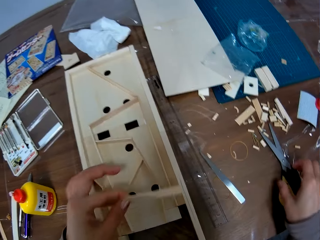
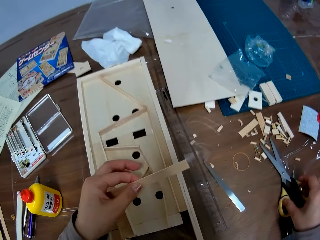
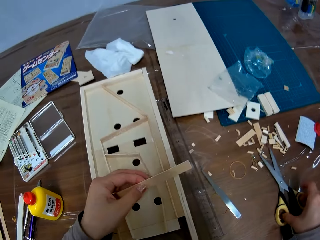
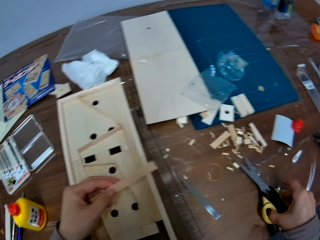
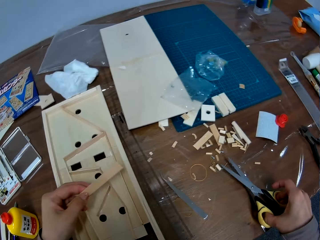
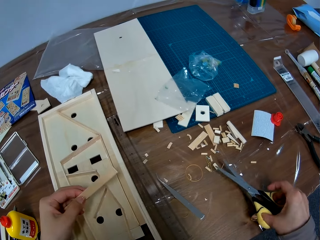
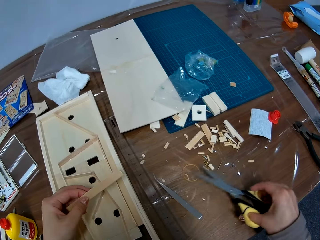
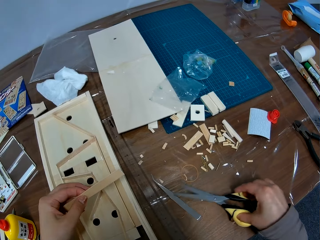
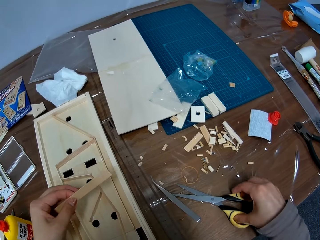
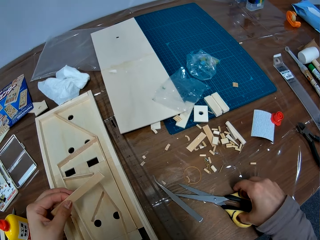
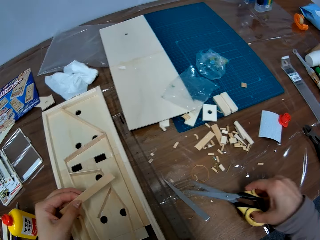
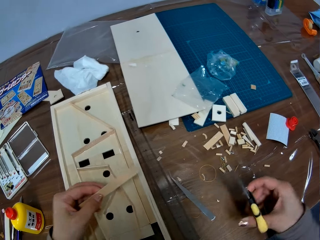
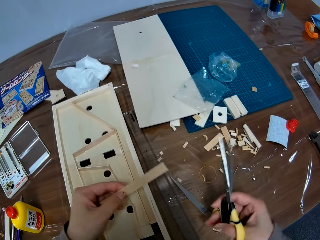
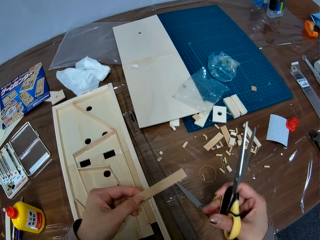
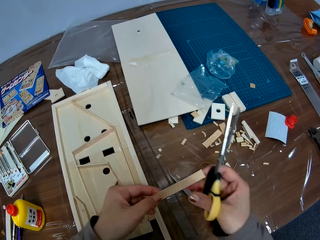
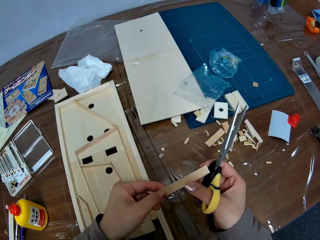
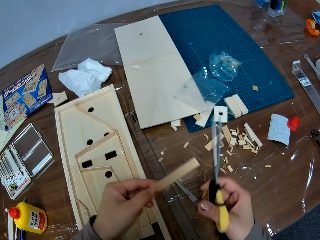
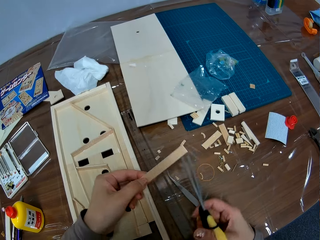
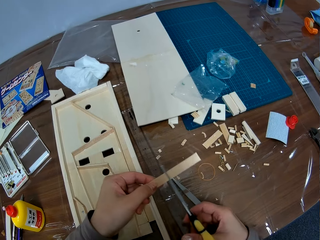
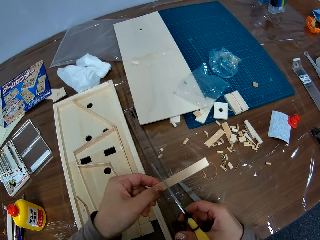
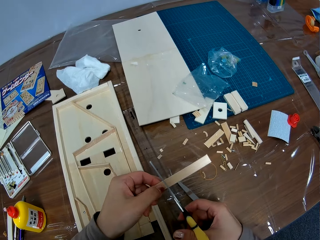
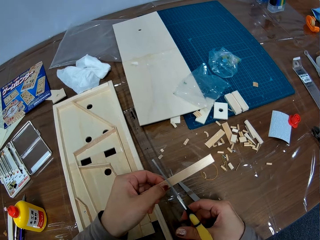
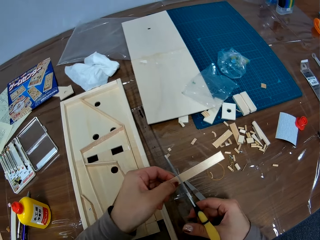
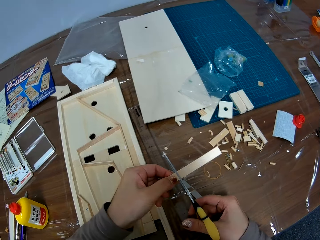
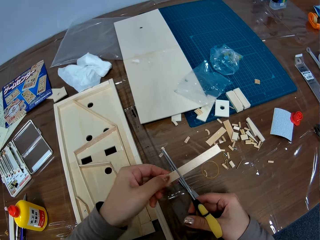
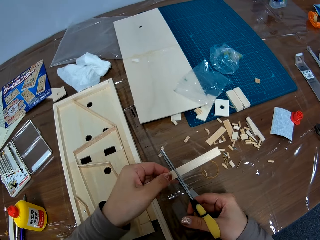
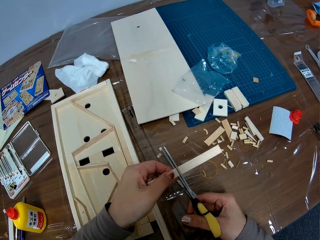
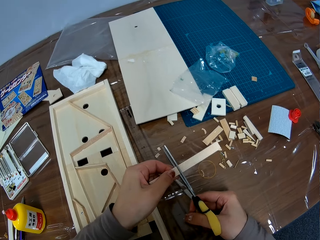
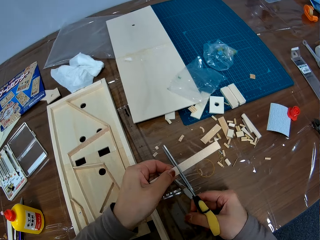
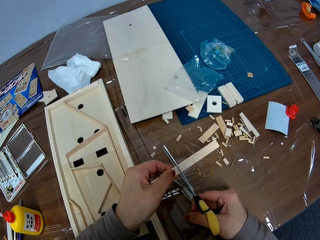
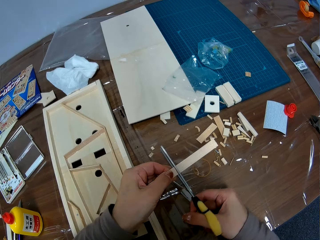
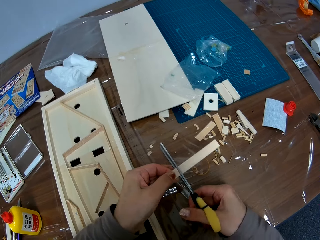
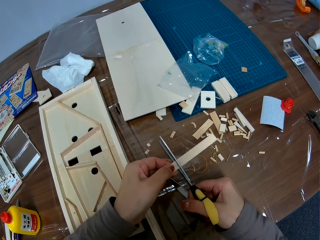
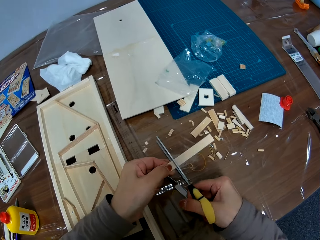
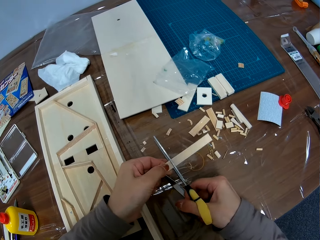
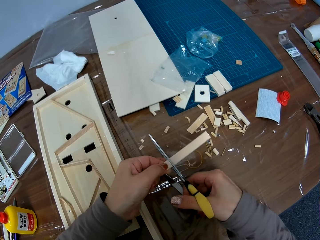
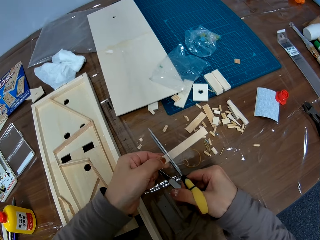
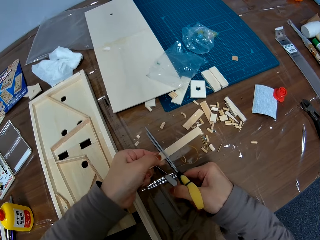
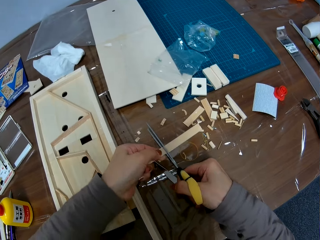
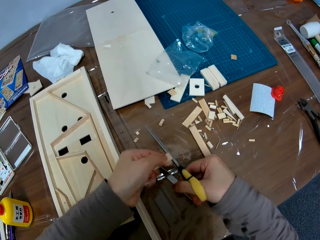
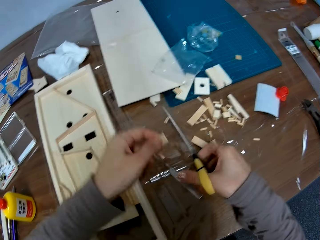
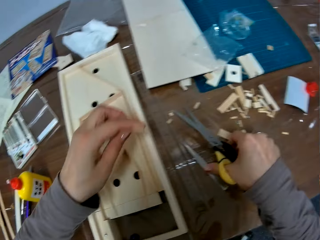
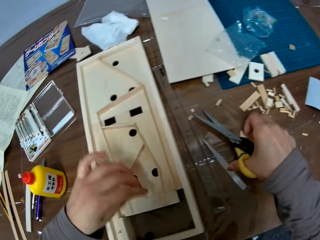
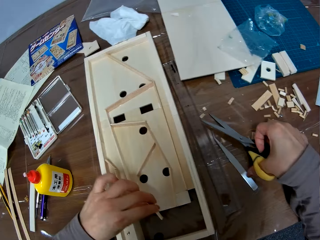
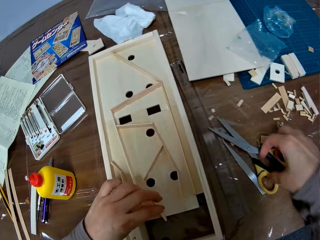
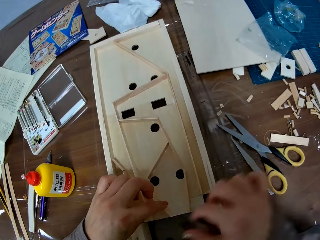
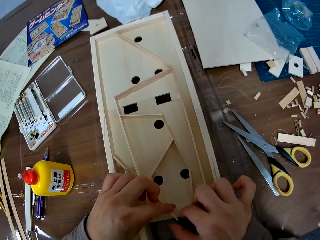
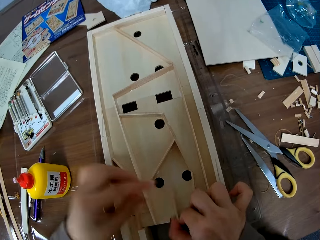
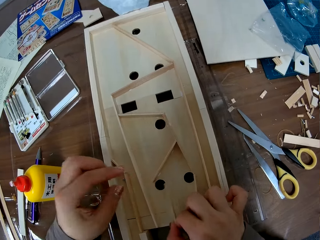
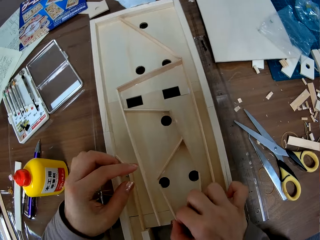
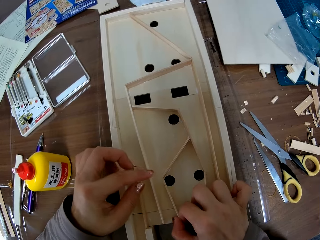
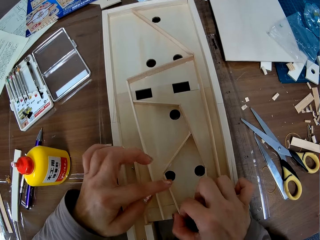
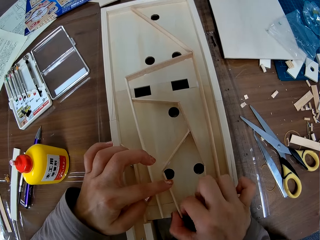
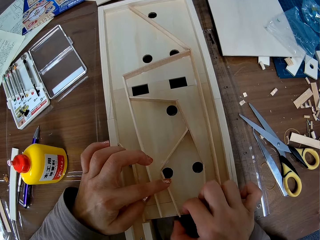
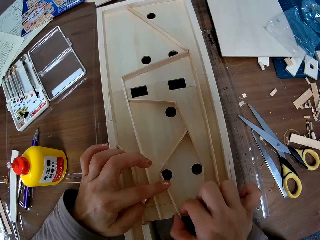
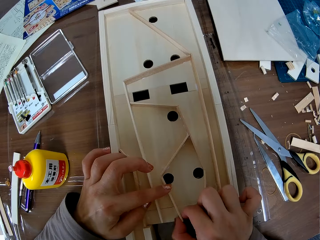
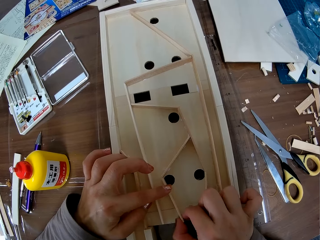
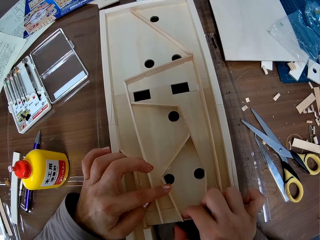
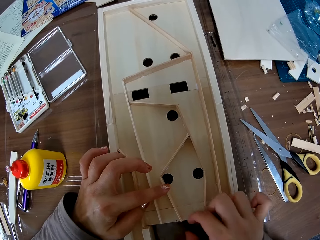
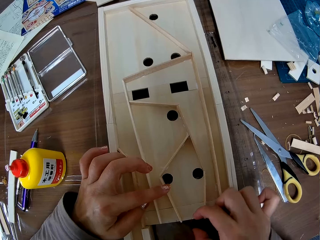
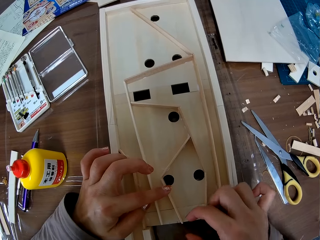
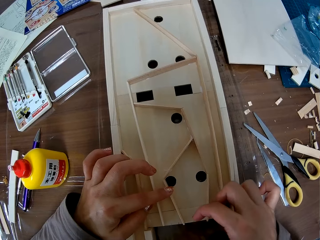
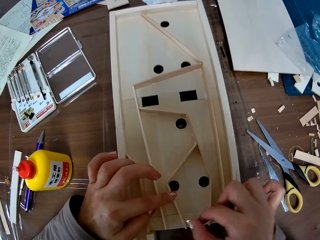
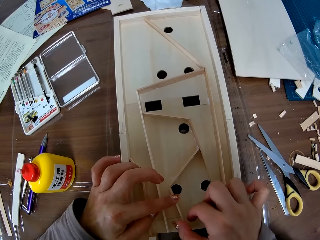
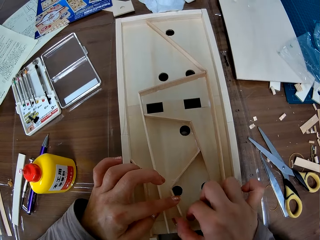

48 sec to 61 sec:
The camera wearer holds the wood with the other hand. She picks a pair of scissors from the table with her right hand. She touches the wood. She cuts the other piece of woodwork with the pair of scissors. She drops the pair of scissors on the table with her right hand. She places the other piece of wood on the woodwork or wooden pinball. She holds the wood with the other hand and fixes the wood on the wooden pinball.

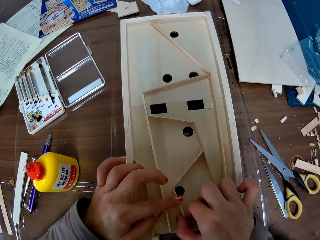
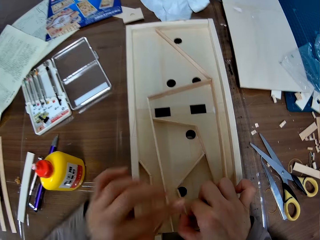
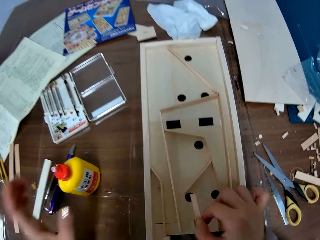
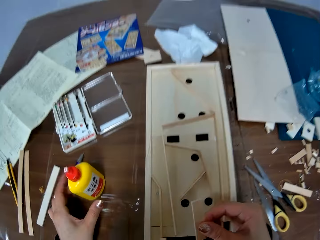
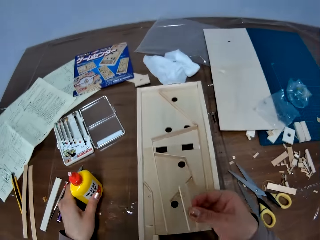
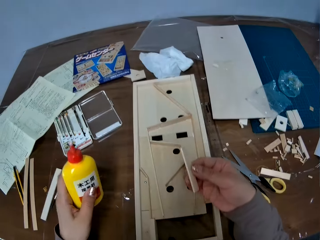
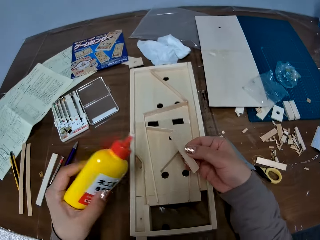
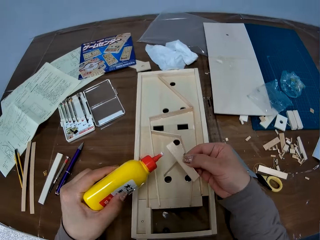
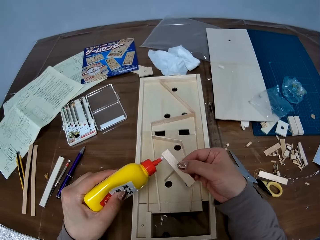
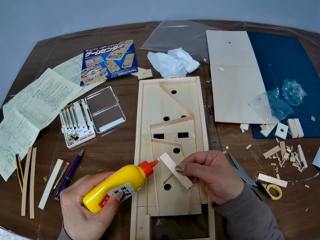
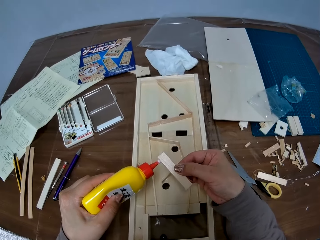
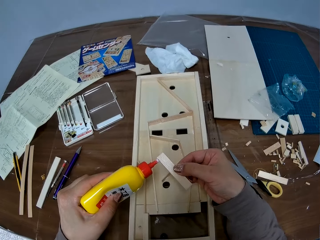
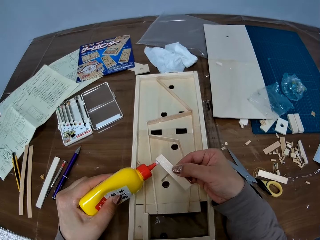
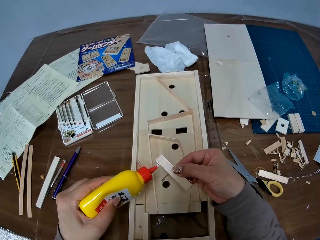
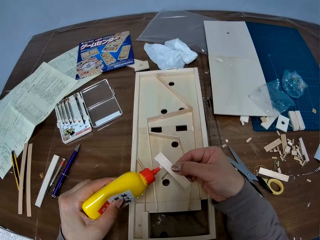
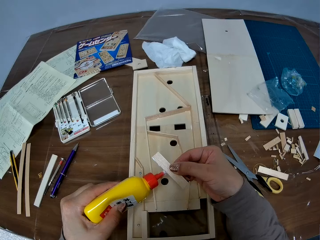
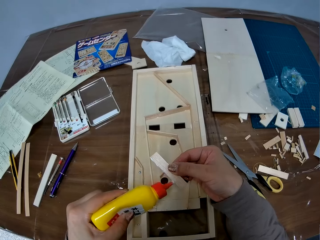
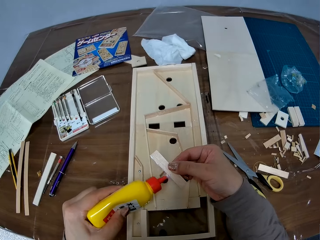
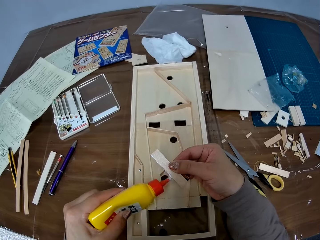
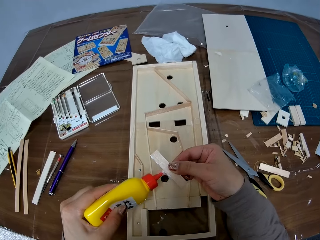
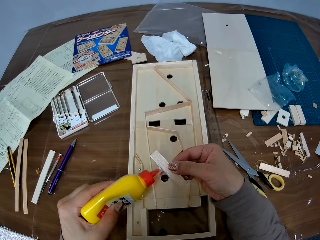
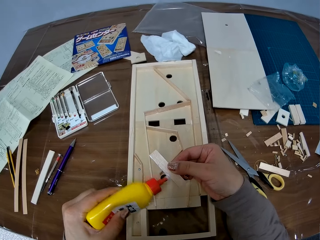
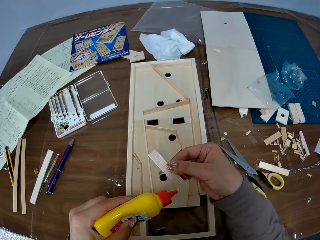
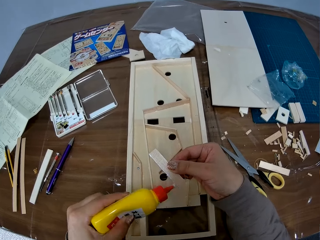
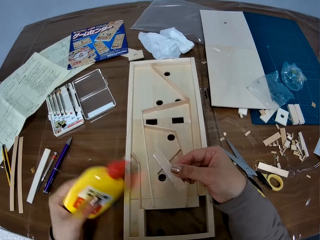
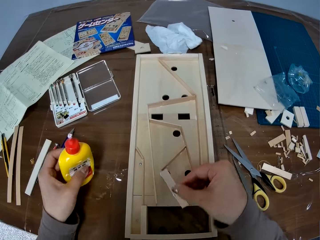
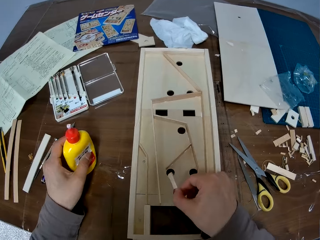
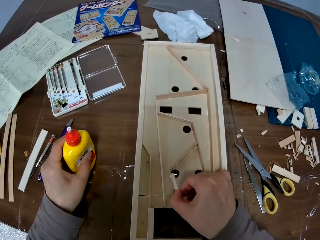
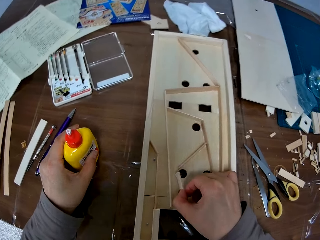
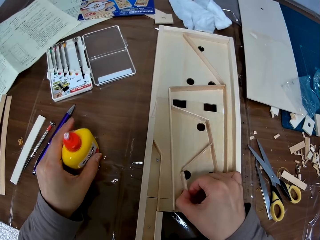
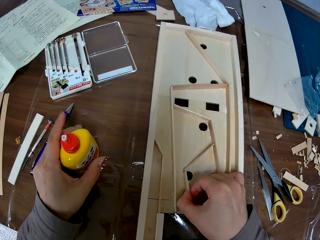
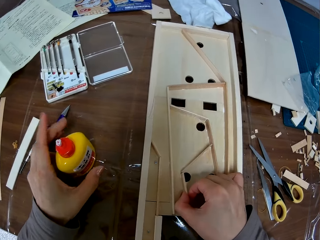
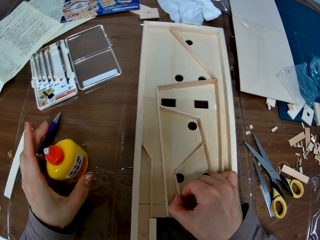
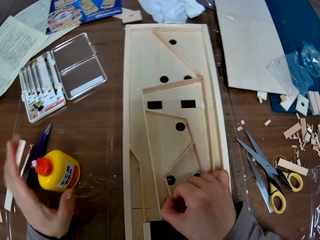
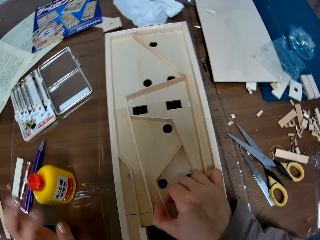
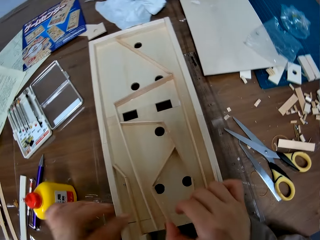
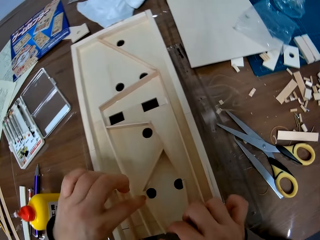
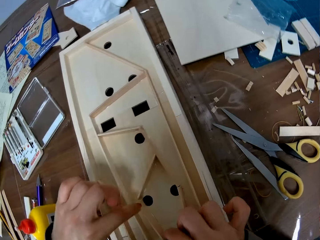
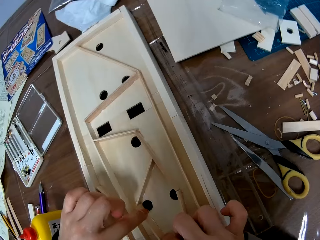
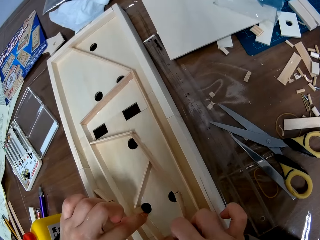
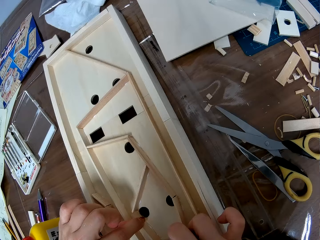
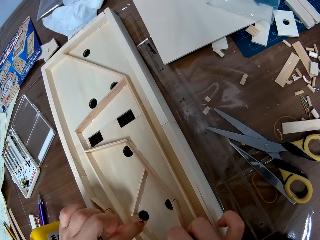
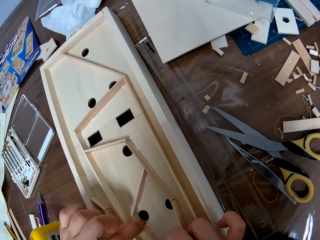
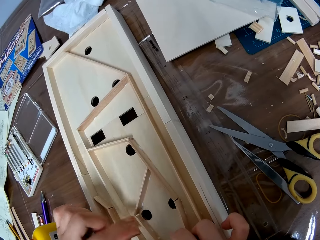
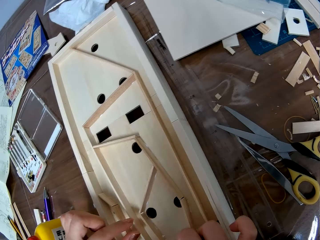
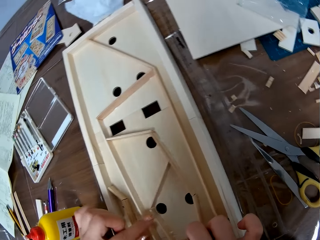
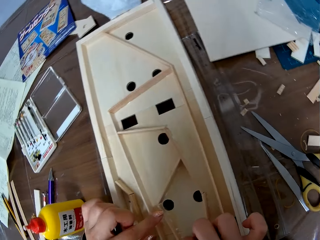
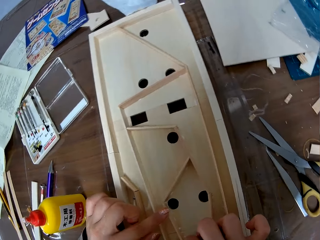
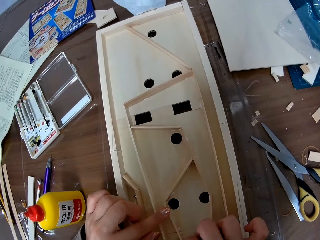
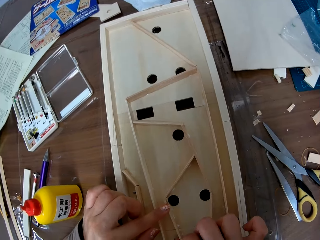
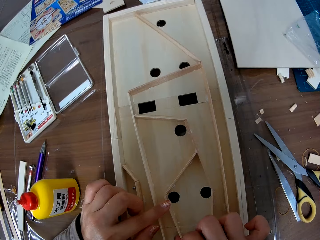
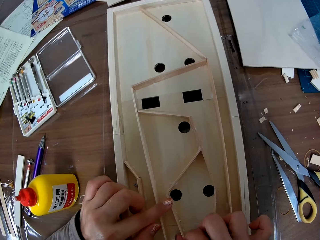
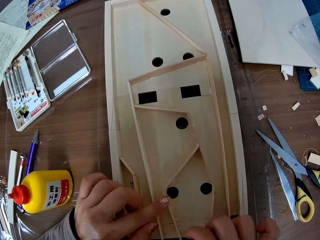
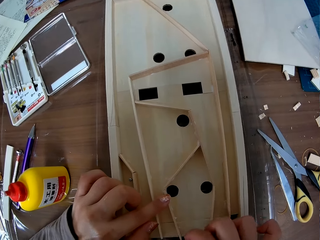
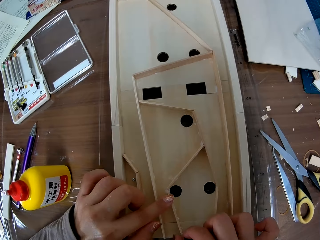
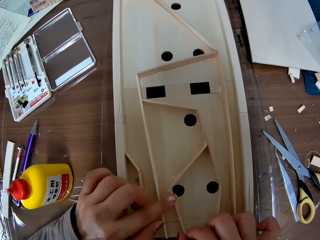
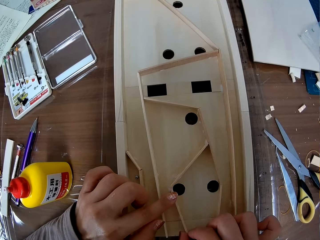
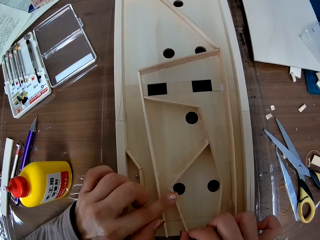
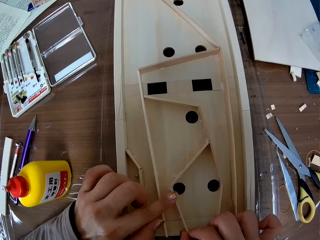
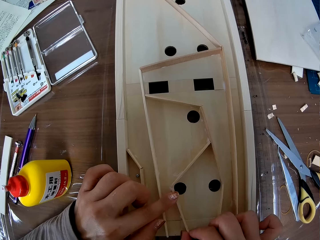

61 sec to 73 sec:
The camera wearer picks the other piece of wood from the woodwork or wooden pinball with her right hand. She picks a pack of glue from the table with her left hand. She applies glue to the other piece of wood. She drops the pack of glue on the table with her left hand. She puts the wood on the wooden pinball. She glues the other piece of wood to the woodwork. She fixes the wooden pinball.
